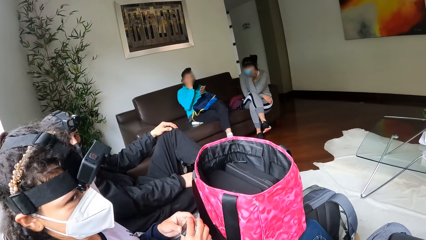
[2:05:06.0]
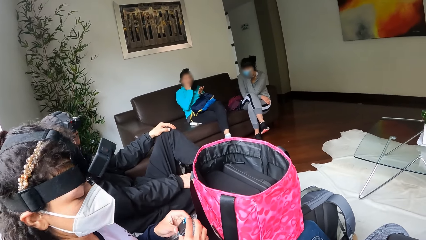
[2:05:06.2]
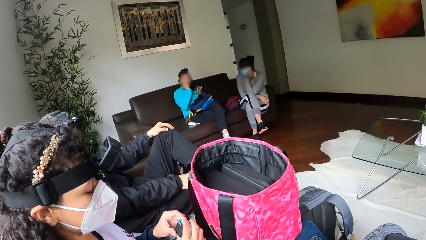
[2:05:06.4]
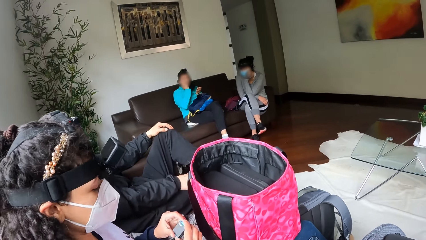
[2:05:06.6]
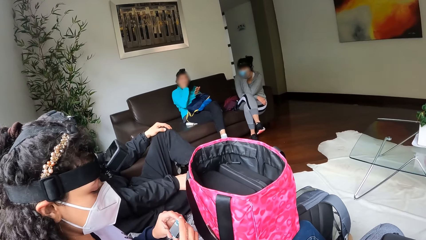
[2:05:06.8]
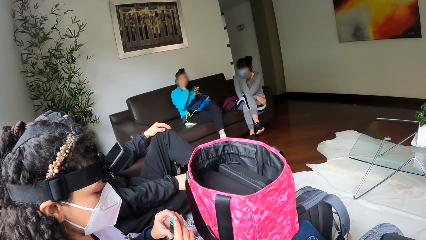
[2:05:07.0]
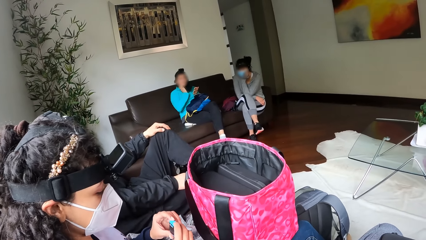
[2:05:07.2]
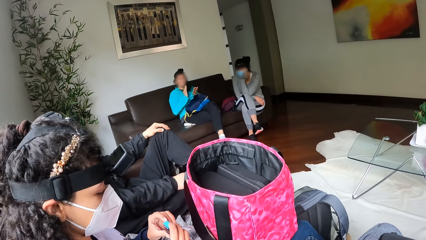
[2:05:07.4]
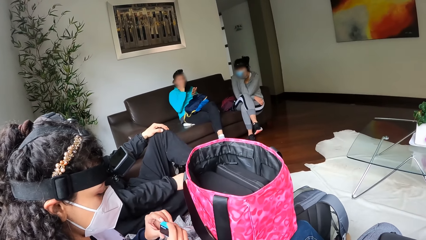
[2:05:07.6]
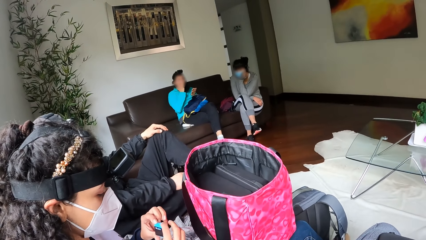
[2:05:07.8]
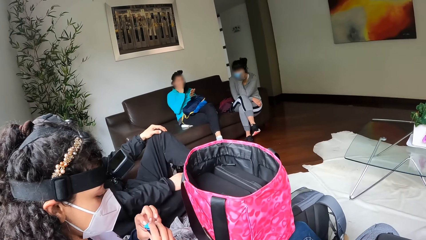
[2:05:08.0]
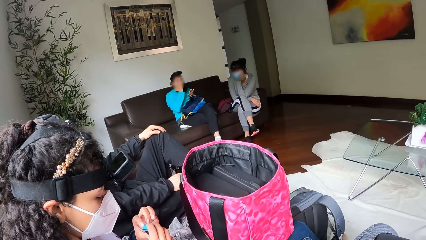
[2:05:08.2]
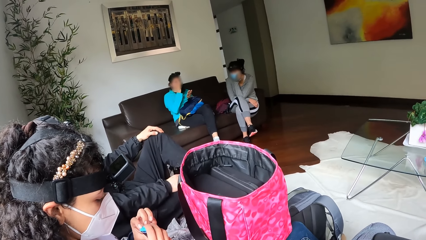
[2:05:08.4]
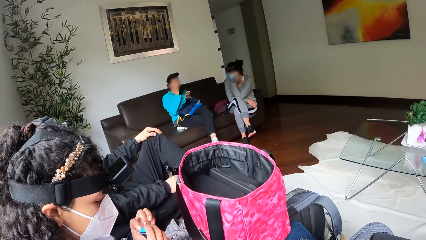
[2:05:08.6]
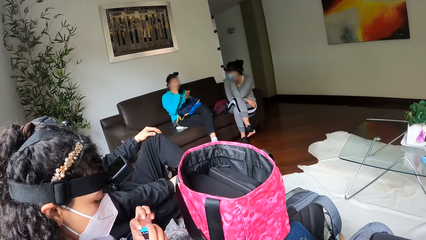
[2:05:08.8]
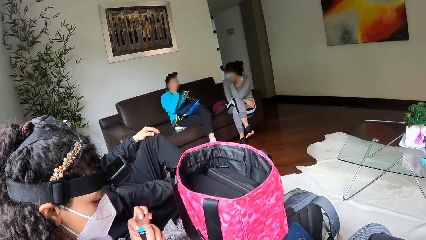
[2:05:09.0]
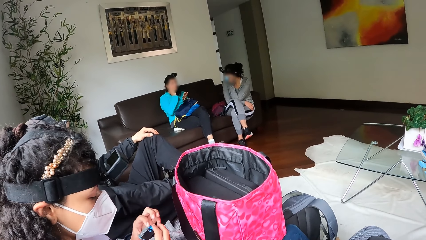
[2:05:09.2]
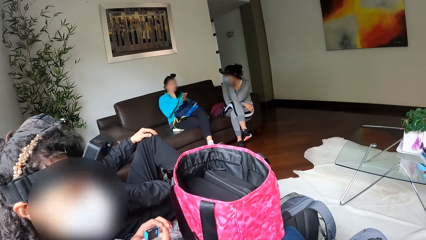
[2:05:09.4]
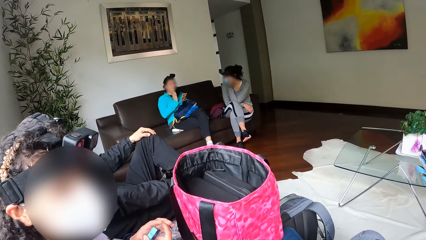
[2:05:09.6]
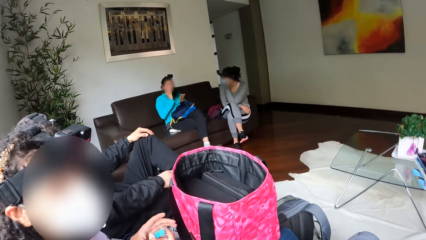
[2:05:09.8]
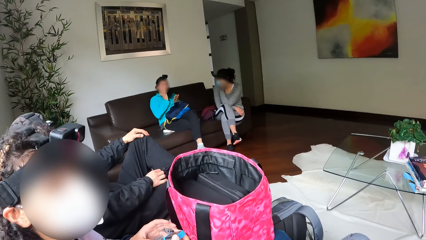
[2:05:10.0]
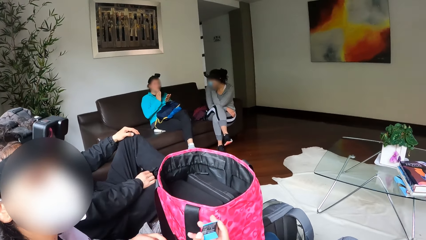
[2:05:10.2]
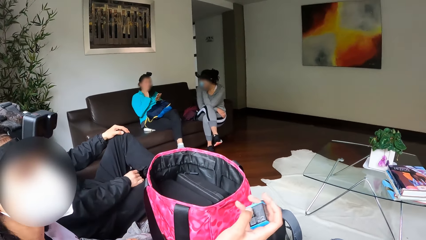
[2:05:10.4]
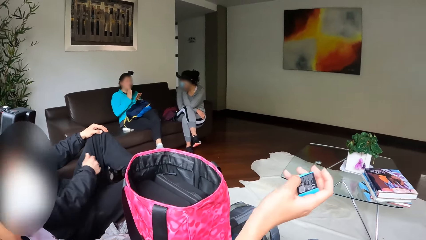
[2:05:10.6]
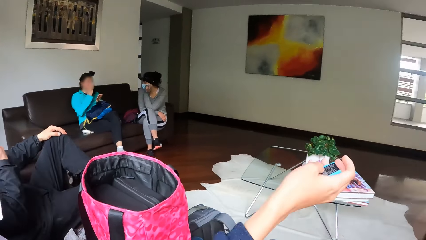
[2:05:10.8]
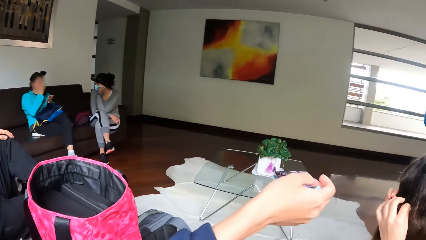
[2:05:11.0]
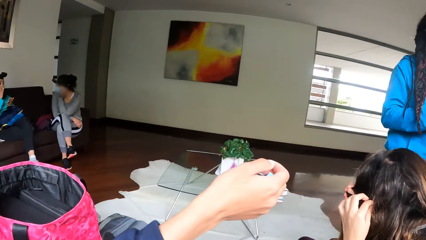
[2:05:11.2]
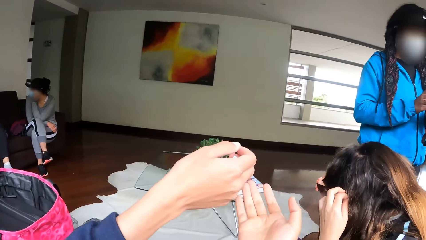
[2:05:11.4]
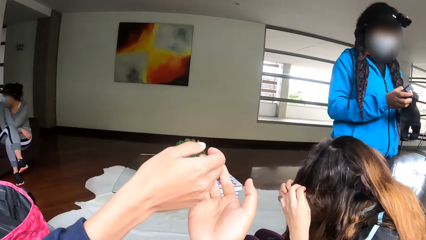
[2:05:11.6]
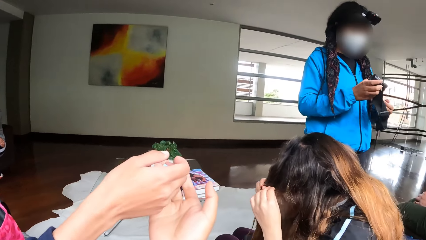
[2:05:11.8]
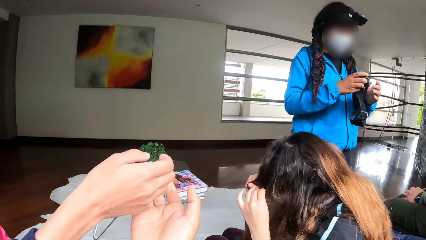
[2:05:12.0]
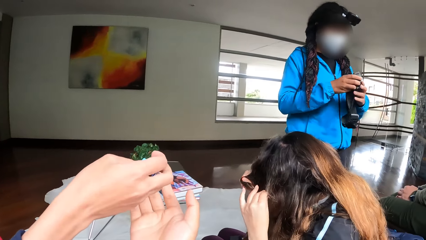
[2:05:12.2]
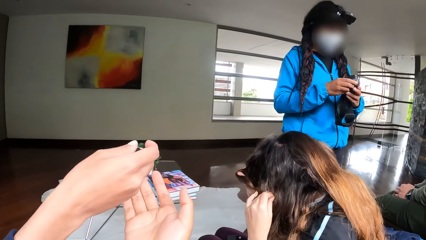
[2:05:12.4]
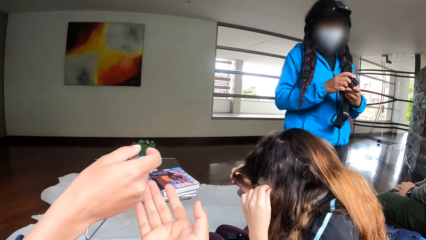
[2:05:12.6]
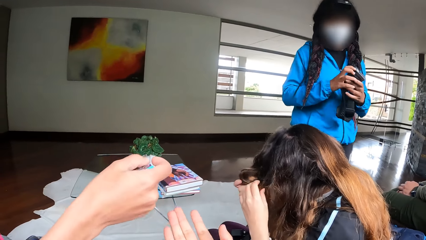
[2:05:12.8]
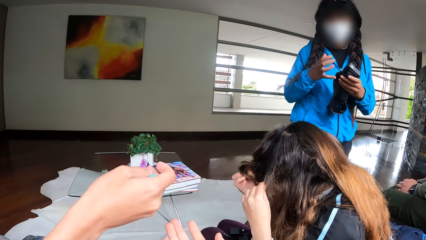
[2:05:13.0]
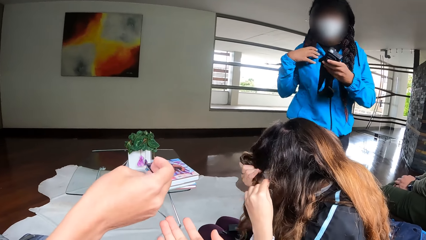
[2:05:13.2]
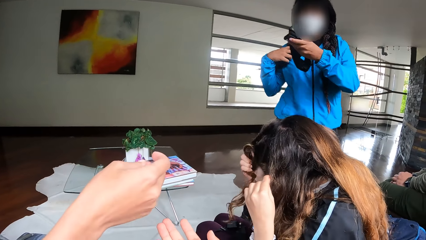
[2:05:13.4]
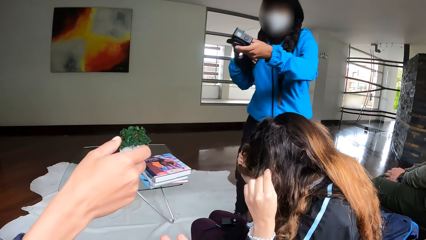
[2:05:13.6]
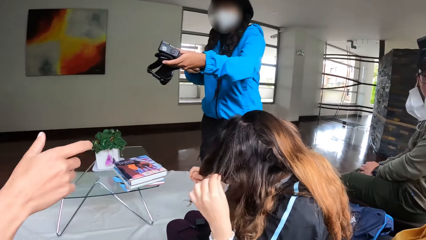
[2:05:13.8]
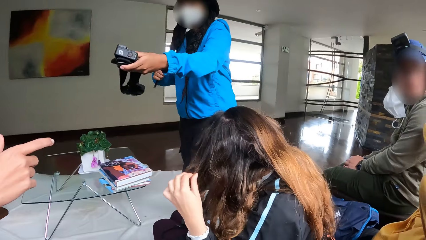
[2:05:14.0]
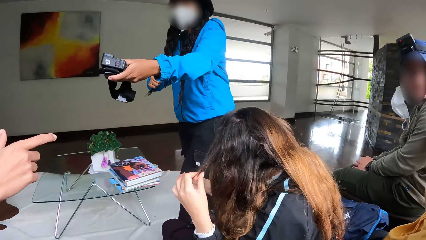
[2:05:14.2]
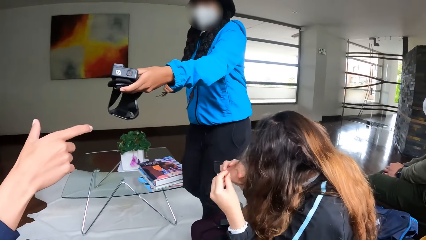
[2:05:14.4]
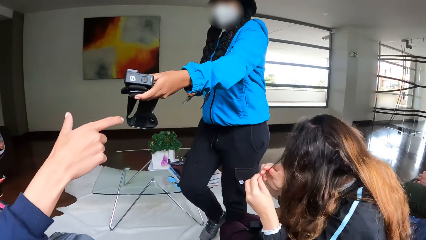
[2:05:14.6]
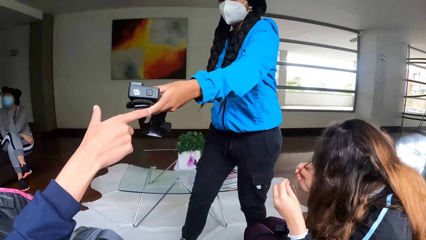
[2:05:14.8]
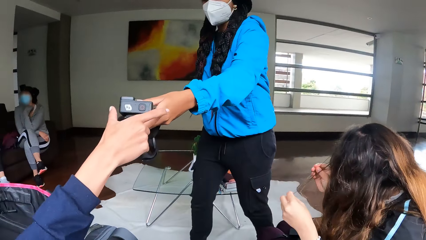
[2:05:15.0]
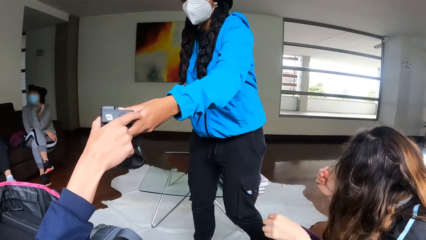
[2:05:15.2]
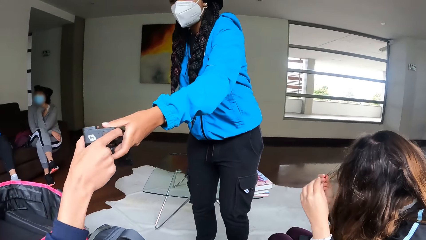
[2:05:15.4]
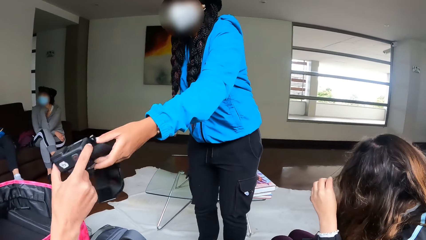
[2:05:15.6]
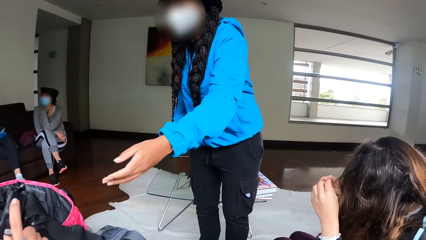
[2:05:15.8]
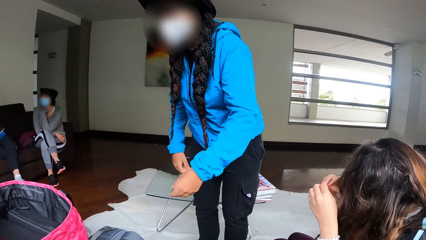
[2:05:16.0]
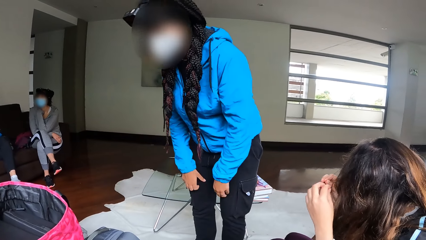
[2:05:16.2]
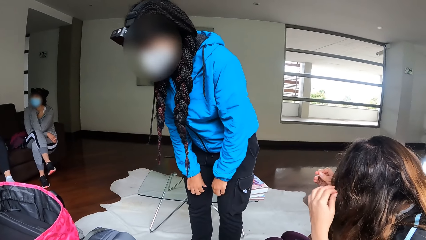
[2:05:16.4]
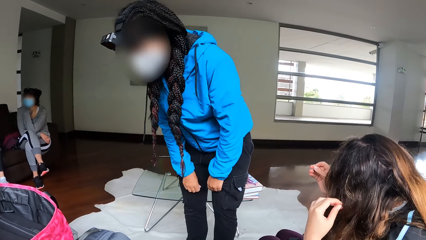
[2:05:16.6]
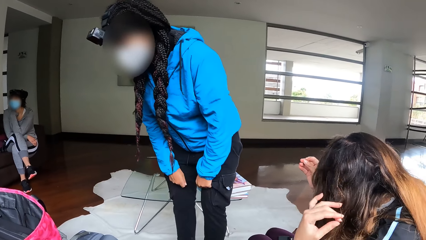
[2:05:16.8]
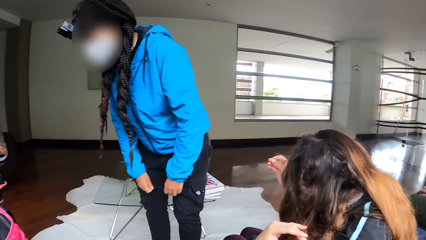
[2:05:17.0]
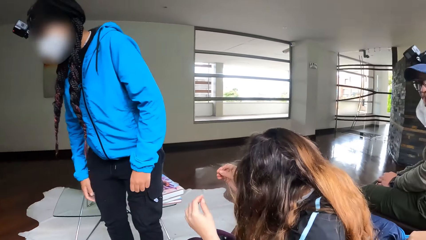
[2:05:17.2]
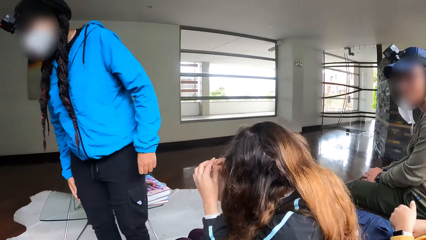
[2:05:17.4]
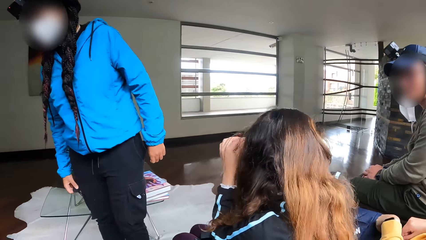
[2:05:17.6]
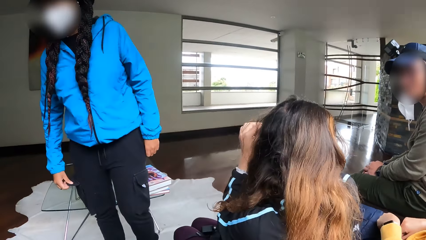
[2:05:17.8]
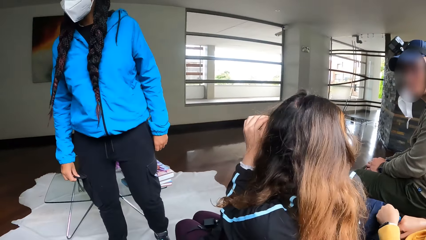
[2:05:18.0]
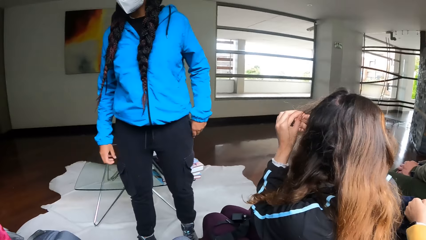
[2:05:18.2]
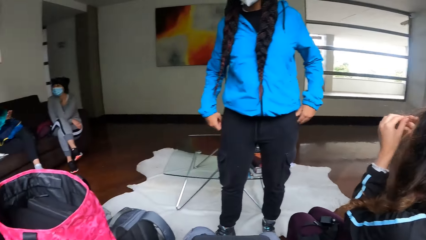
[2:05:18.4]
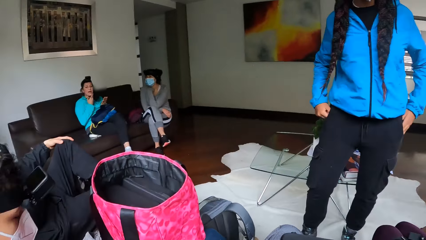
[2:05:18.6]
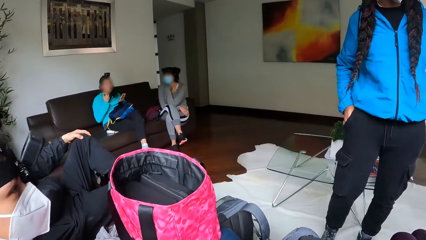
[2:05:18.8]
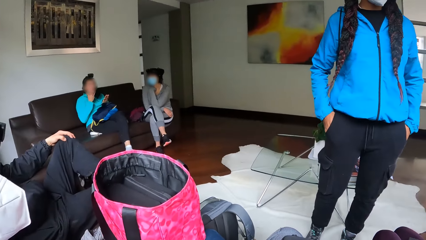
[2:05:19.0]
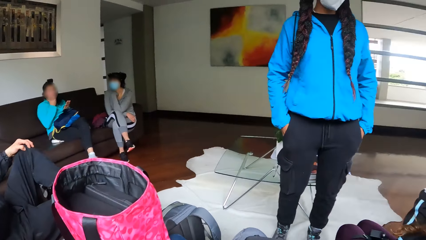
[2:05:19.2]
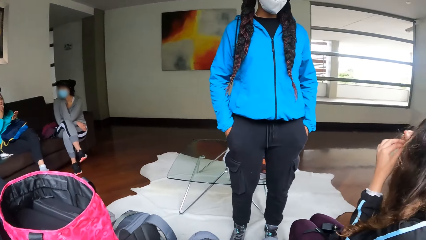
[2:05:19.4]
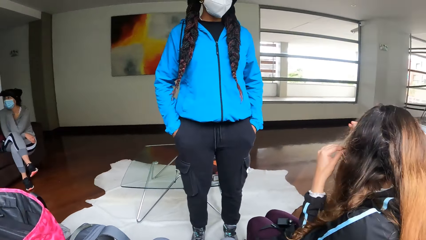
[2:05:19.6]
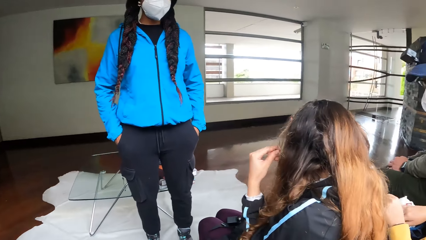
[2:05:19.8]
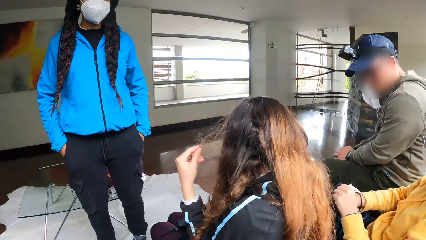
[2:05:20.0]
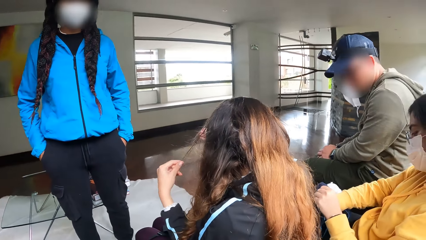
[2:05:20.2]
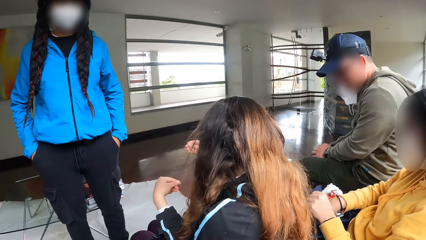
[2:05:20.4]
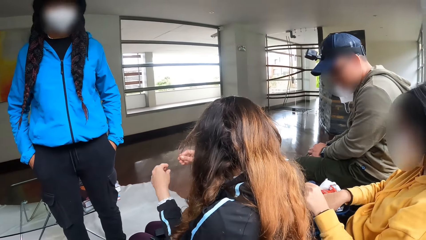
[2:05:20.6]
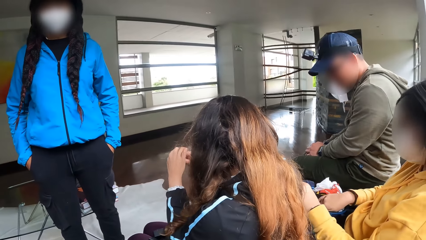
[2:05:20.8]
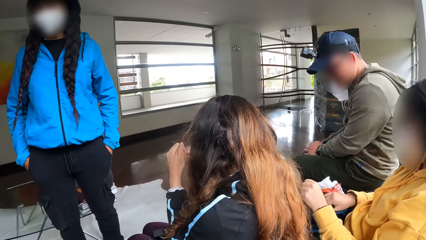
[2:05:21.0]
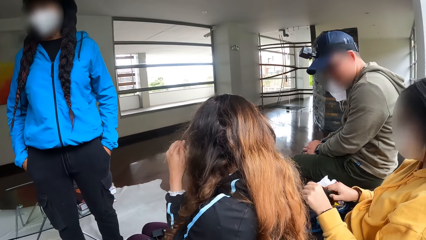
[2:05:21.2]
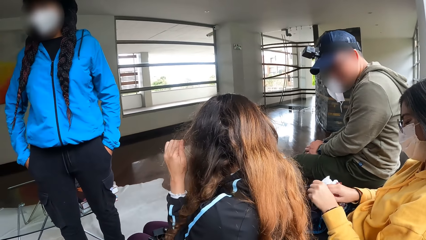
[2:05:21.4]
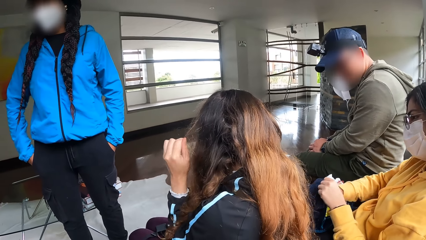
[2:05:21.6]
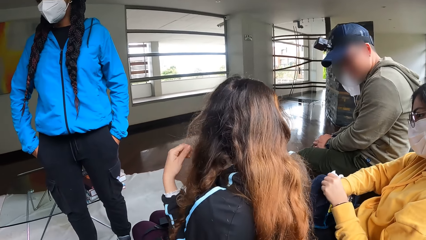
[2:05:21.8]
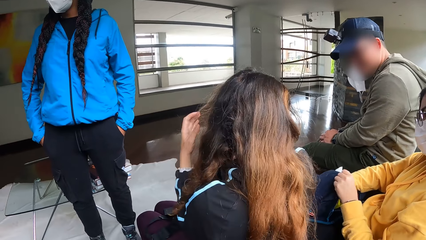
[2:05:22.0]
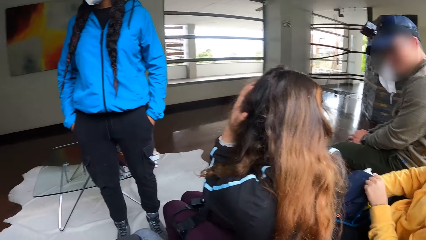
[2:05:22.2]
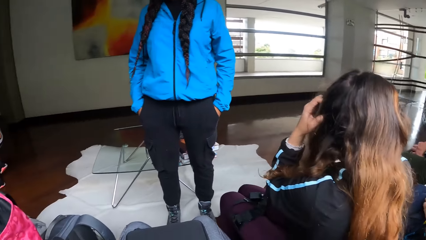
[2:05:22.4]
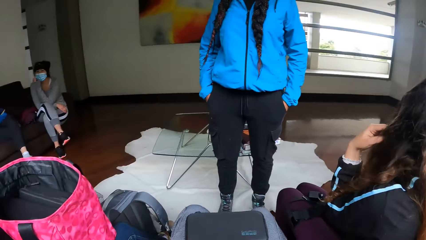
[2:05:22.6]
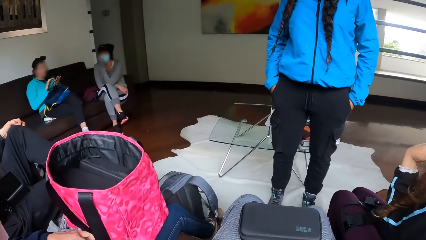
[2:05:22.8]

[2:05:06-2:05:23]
A lady stares at the battery. The camera wearer interacts with the lady. They gesture to receive the battery. A woman hands over the camera to the lady. Another lady walks in the room. The lady takes the camera with the right hand. The camera wearer stares at the floor. A third lady touches the bag.
